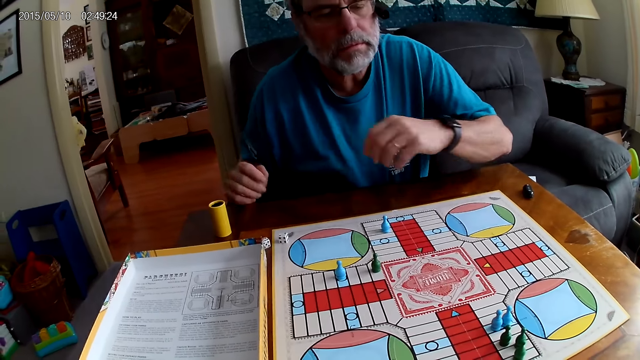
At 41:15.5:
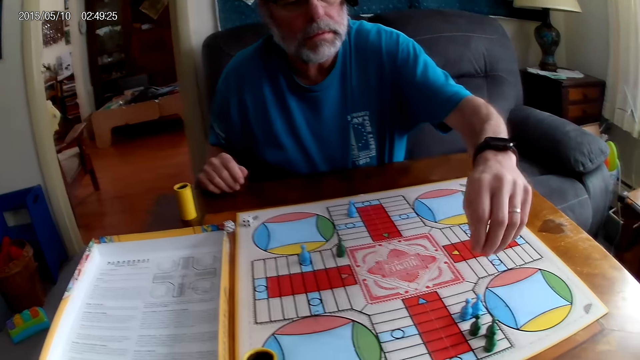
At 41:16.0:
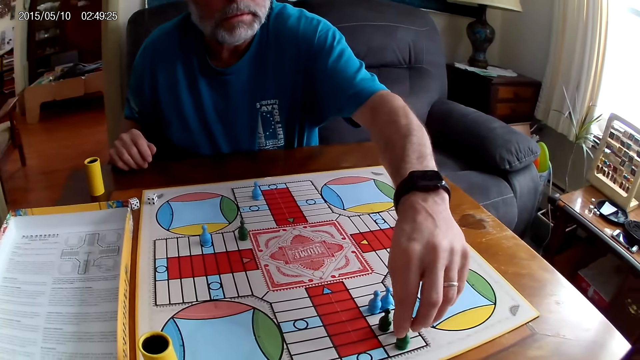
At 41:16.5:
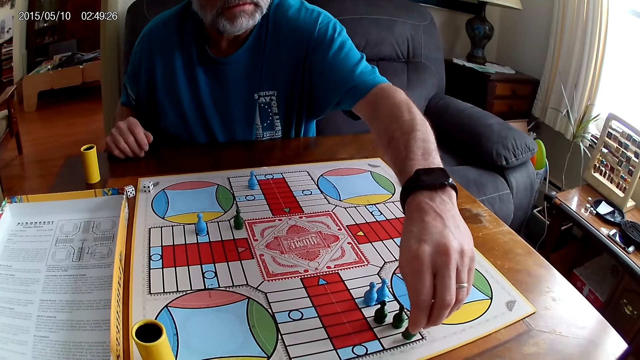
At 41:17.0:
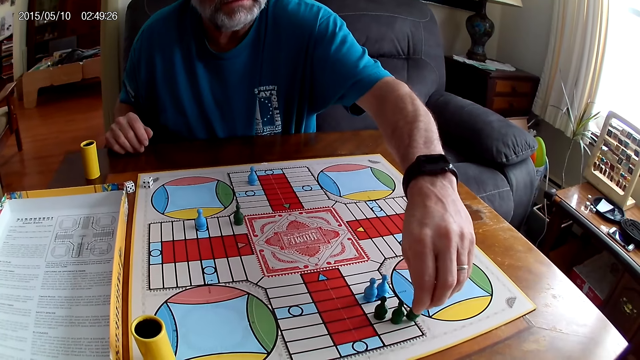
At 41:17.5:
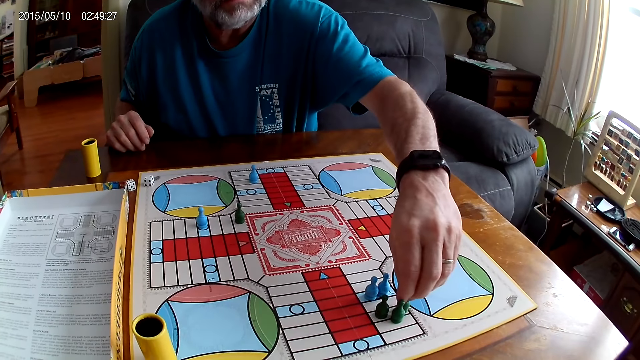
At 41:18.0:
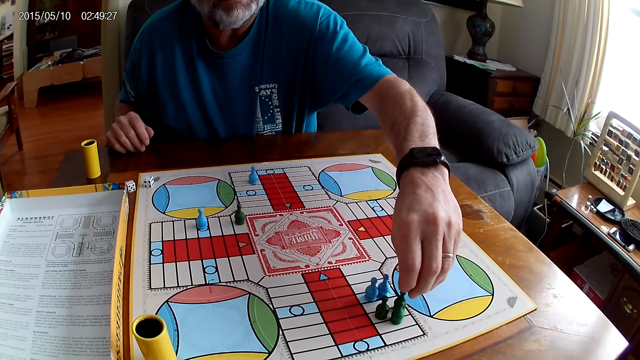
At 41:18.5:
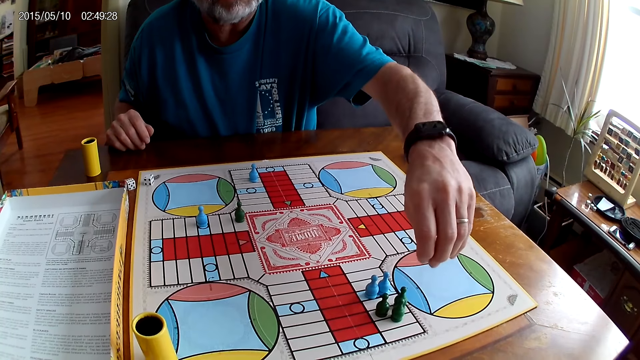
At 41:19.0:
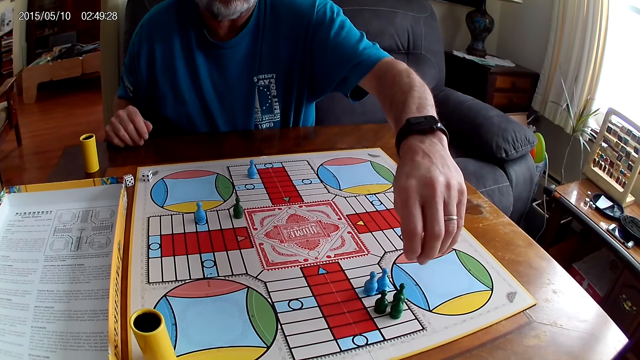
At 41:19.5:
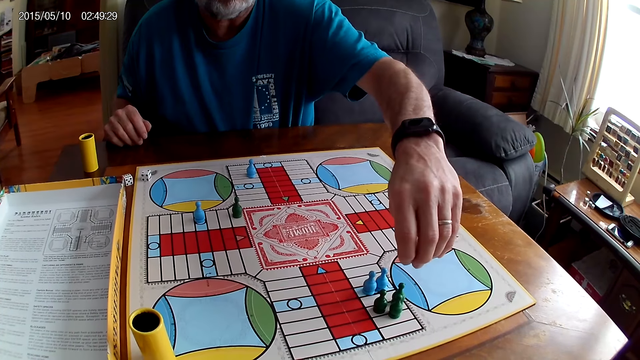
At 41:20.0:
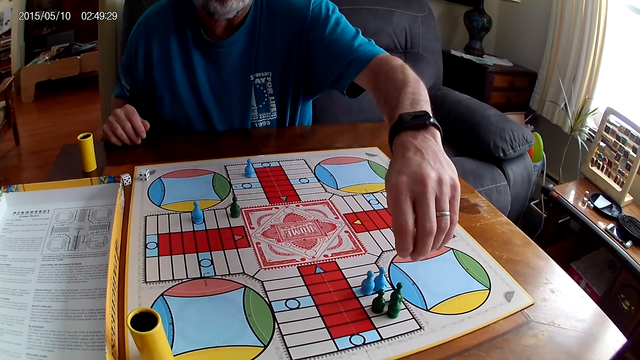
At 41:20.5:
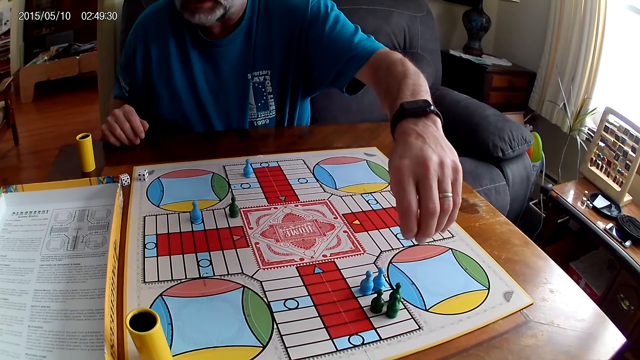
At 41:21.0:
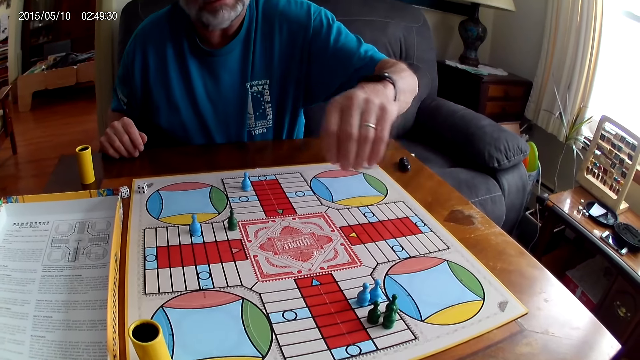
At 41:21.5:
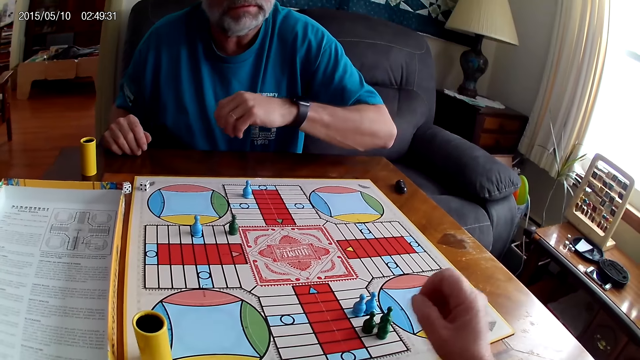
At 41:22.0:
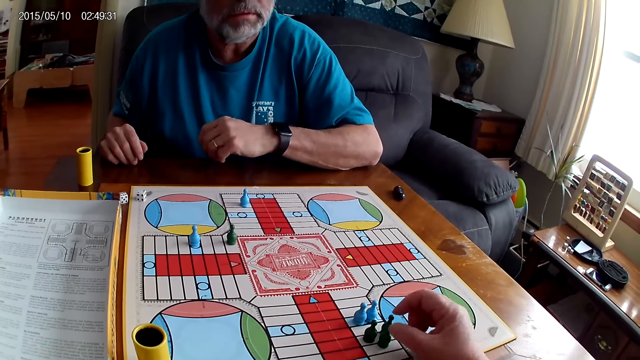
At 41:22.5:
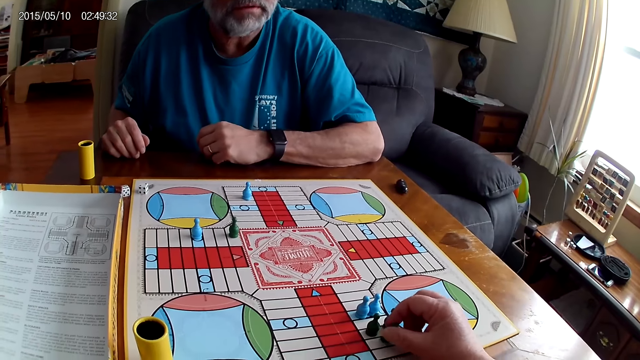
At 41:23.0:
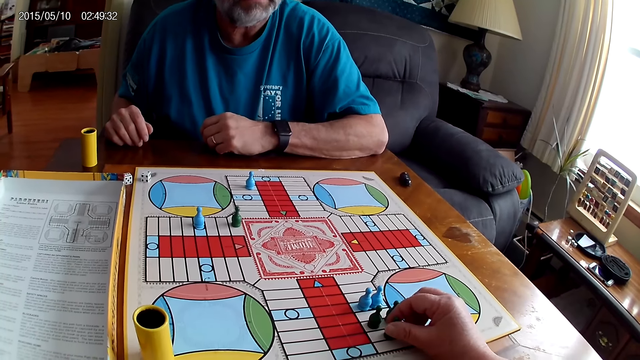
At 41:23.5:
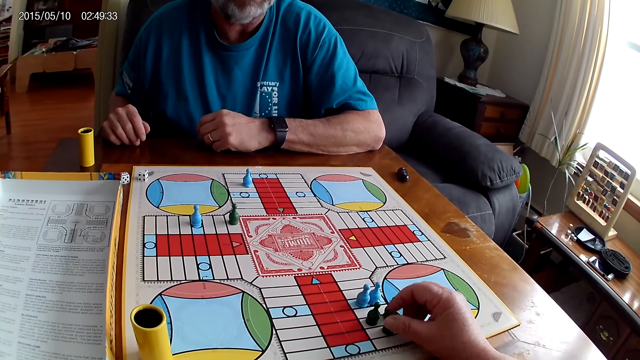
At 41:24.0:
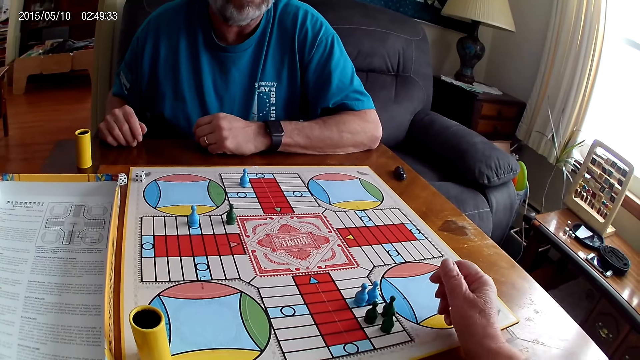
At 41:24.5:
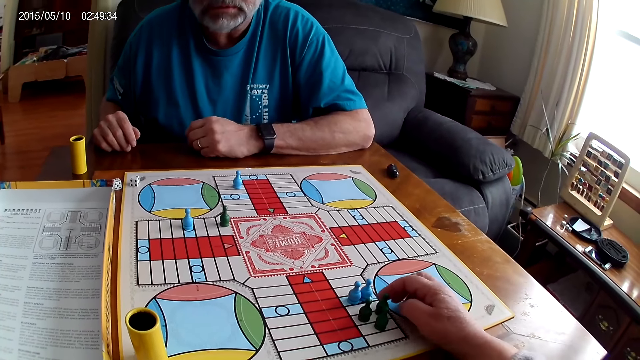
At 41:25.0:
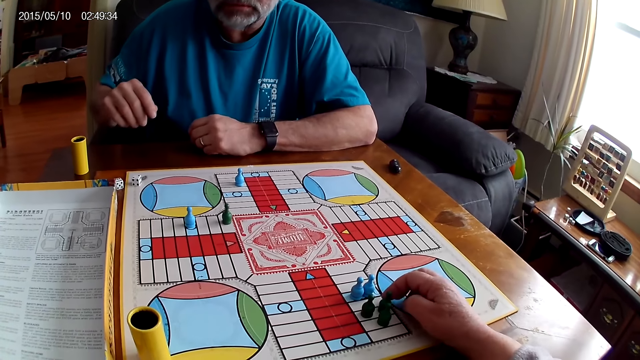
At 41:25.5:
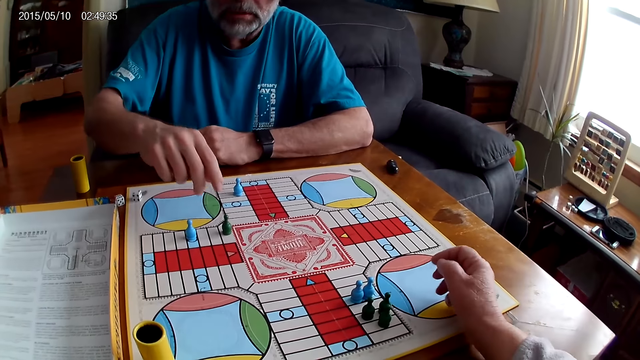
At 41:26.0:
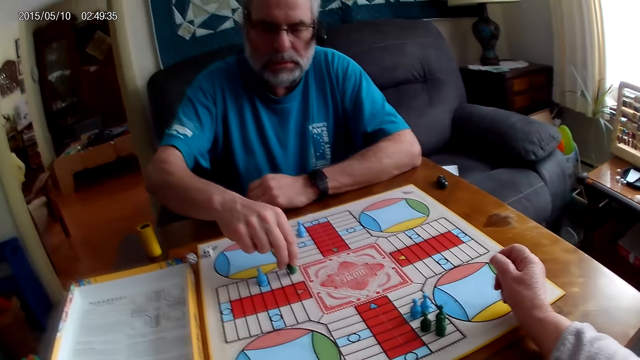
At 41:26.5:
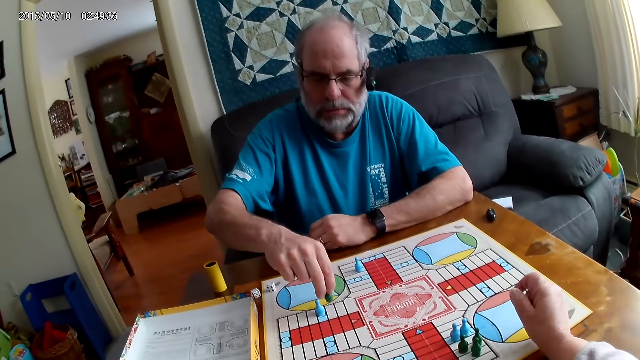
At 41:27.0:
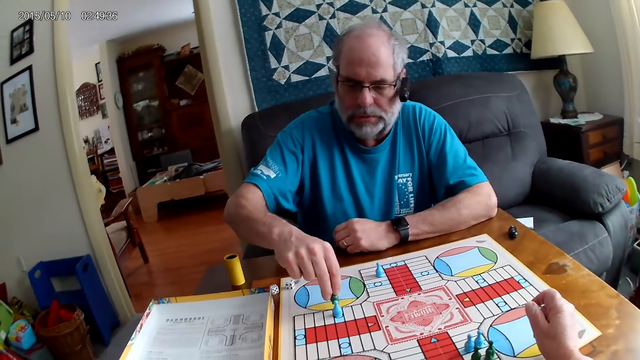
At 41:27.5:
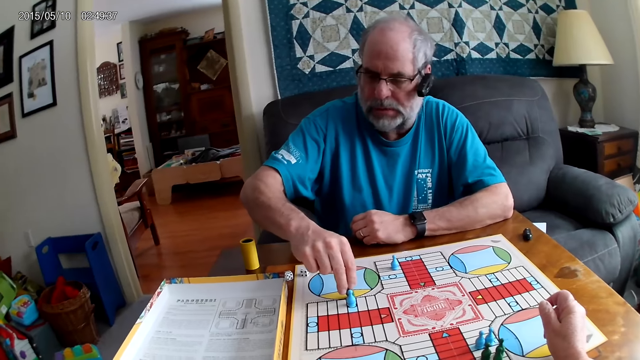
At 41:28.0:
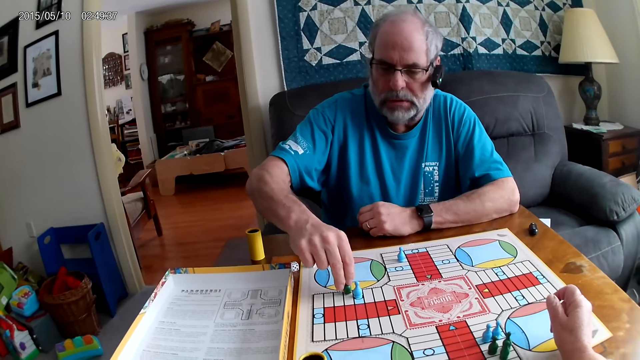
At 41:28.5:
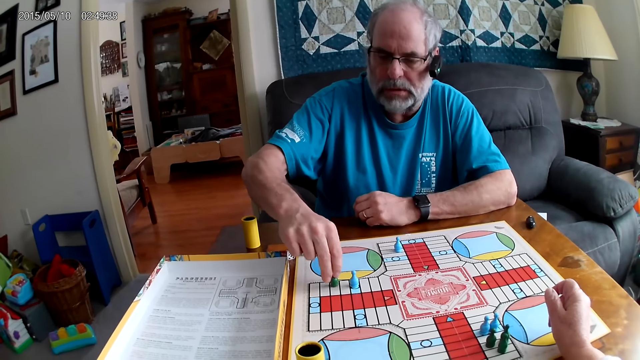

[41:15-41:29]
A man picks a Ludo pawn. The man counts steps on the Ludo board with a chess, and moves the Ludo pawn. The man places the Ludo pawn on the board. The camera wearer stares at the board. The man places a hand on the board. The camera wearer touches a chess on the Ludo board. The man stares at the board. The camera wearer touches another chess on the Ludo board. The man counts steps on the Ludo board with the chess. The camera wearer stares at the board. The man picks the Ludo pawn and moves the Ludo pawn.

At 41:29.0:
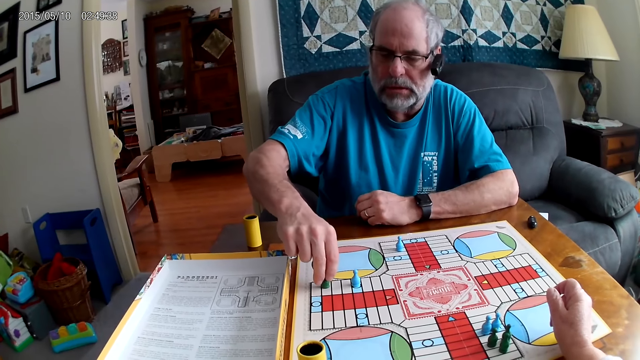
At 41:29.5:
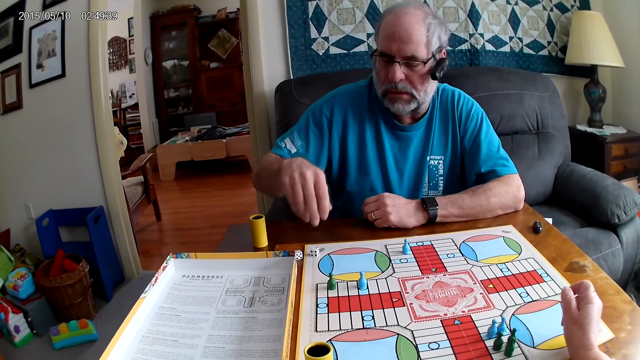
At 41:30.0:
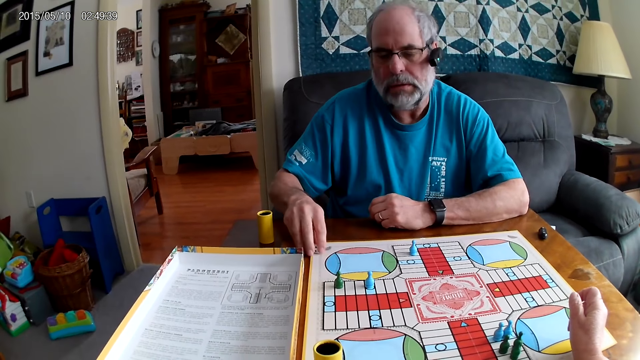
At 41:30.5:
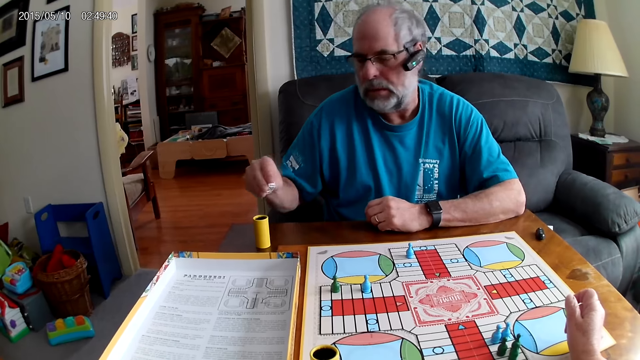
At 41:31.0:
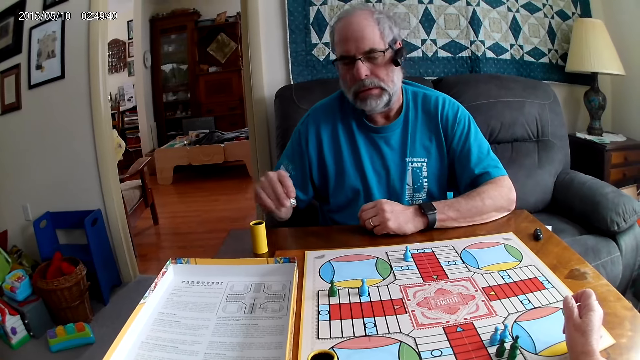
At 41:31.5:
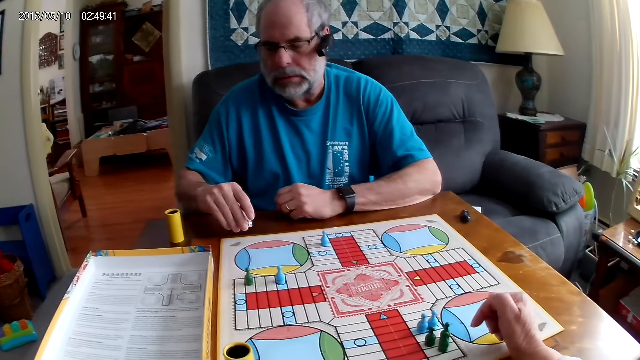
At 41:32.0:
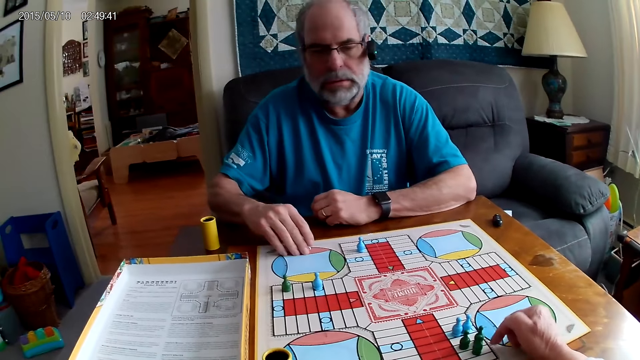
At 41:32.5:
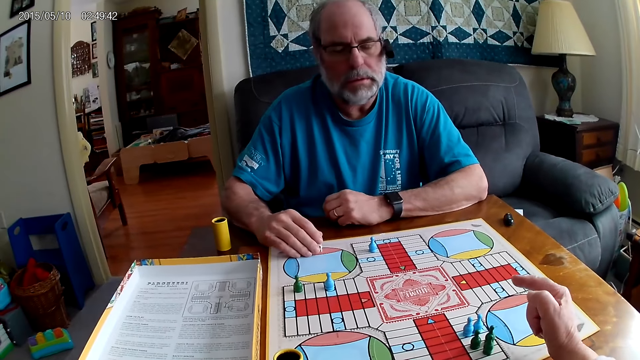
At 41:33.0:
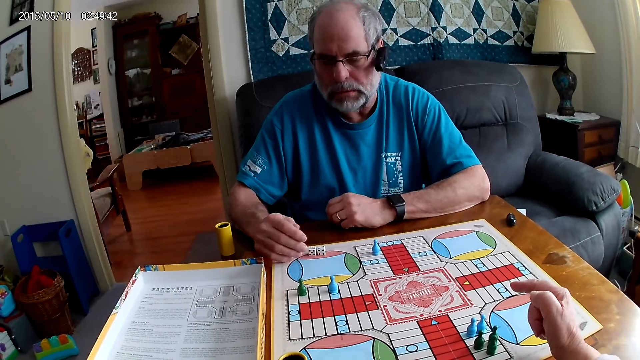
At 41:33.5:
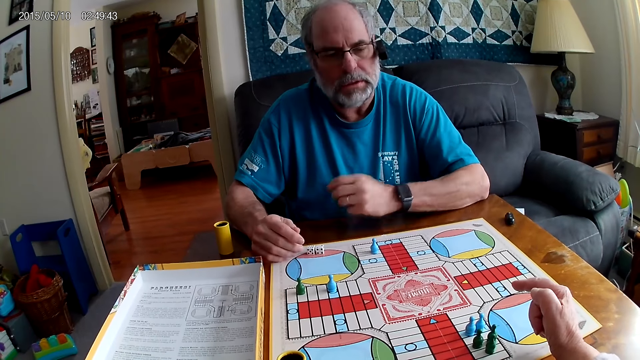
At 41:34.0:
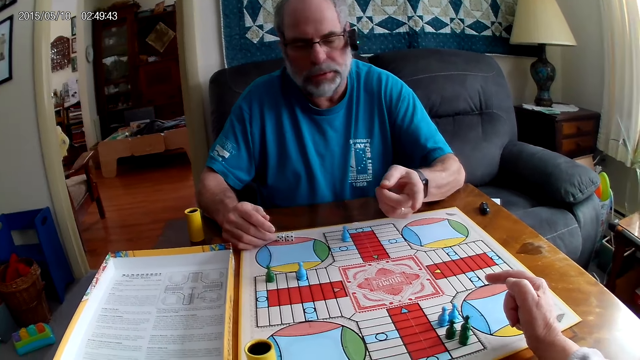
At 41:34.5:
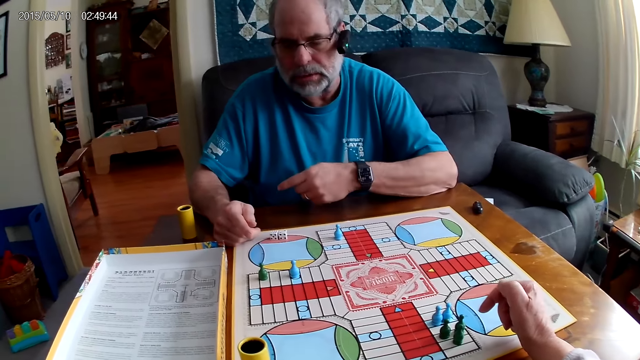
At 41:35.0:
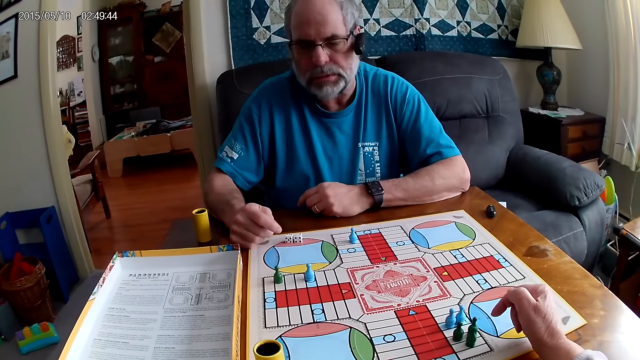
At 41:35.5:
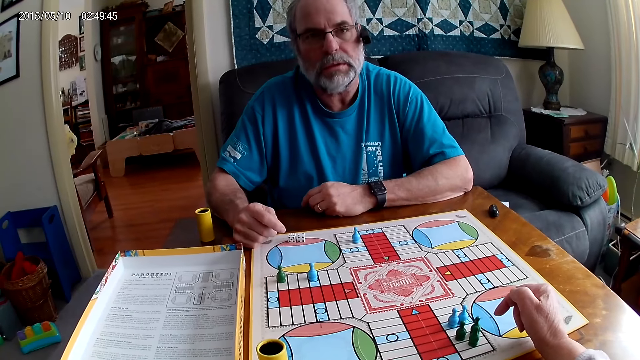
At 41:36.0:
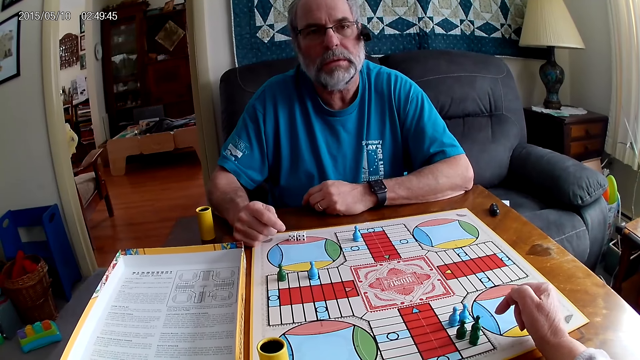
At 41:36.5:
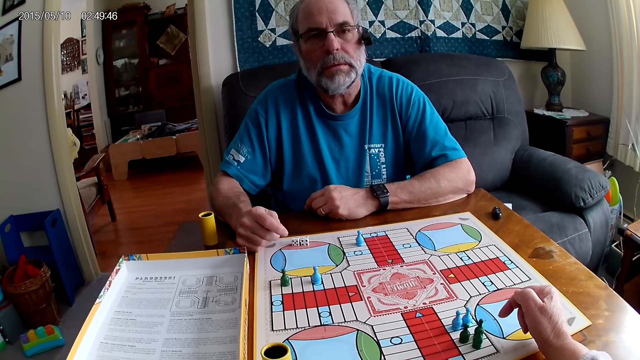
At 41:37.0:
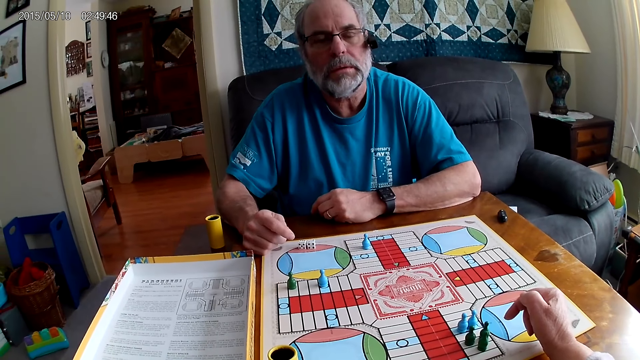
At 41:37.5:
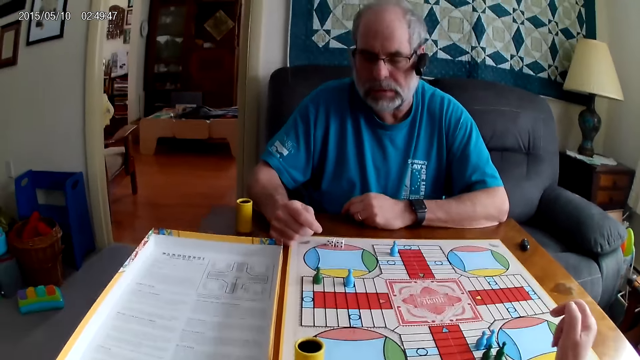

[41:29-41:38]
A man places a Ludo pawn on the board. The man takes the dice from the Ludo board with the right hand. The man drops the dice on the Ludo board, and places the Ludo pawn on the board. The camera wearer touches the board and stares at the board. The man stares at the board, points at the Ludo pawn and looks around.
